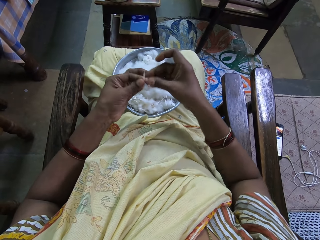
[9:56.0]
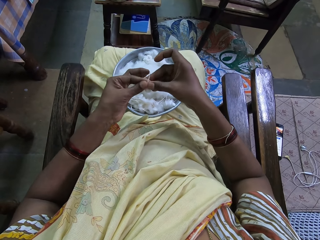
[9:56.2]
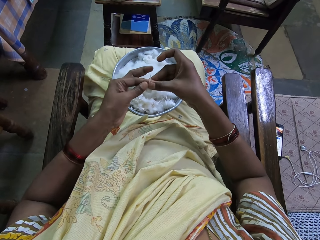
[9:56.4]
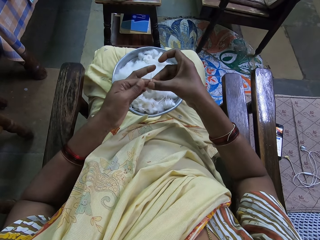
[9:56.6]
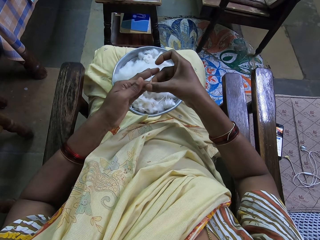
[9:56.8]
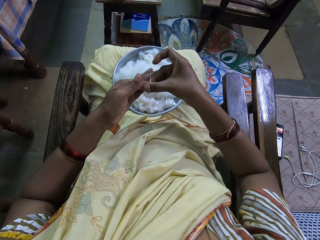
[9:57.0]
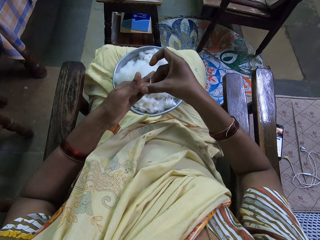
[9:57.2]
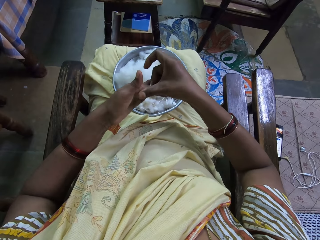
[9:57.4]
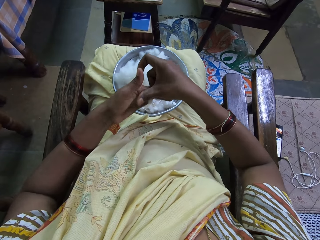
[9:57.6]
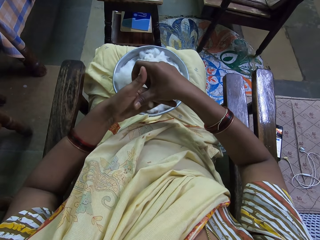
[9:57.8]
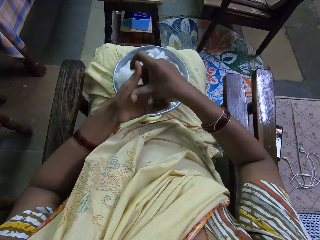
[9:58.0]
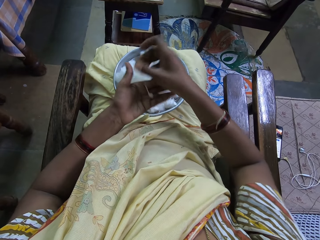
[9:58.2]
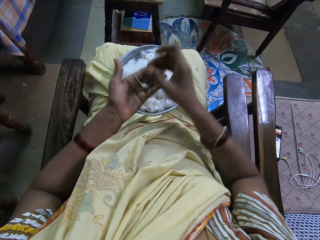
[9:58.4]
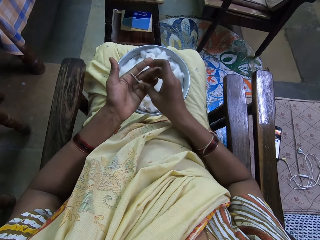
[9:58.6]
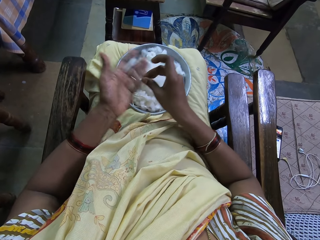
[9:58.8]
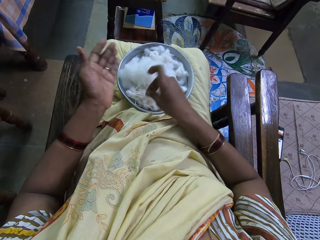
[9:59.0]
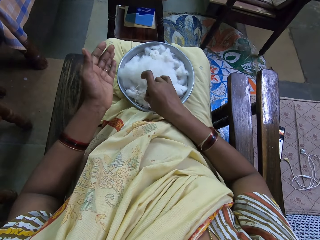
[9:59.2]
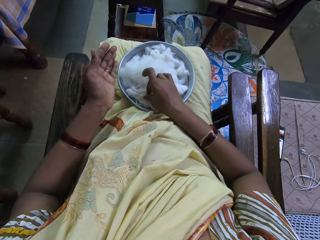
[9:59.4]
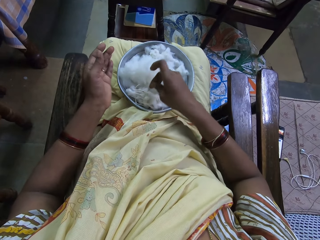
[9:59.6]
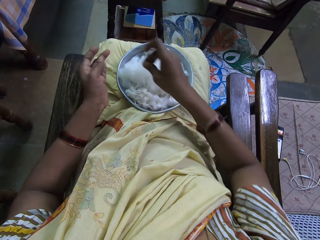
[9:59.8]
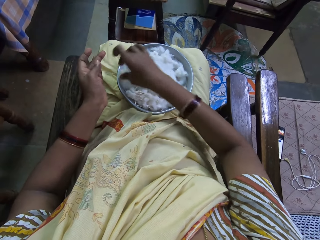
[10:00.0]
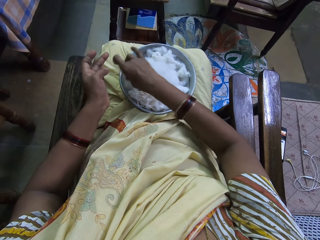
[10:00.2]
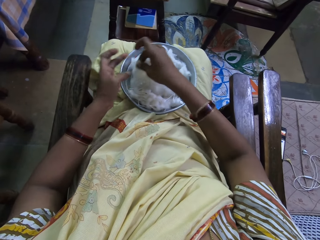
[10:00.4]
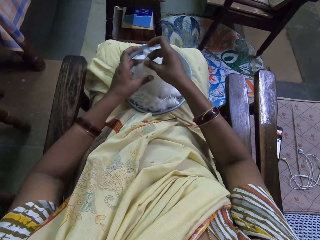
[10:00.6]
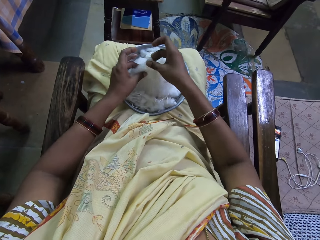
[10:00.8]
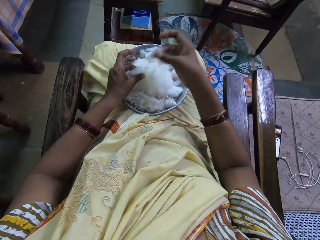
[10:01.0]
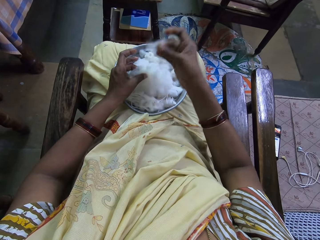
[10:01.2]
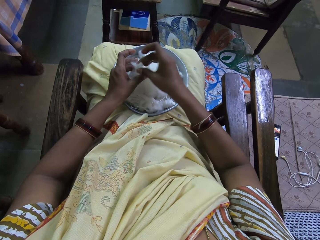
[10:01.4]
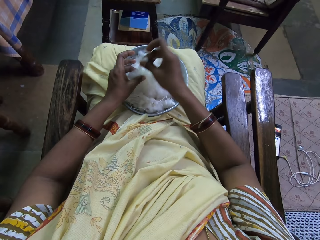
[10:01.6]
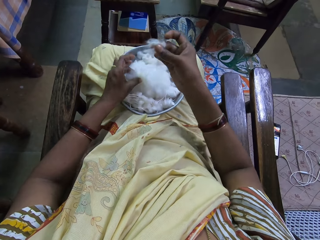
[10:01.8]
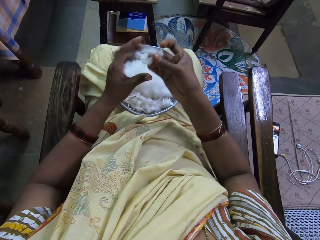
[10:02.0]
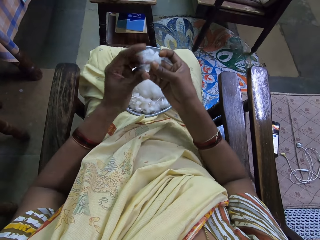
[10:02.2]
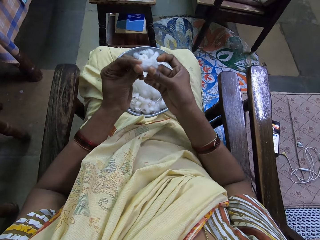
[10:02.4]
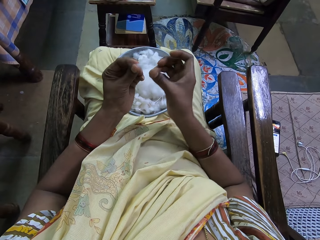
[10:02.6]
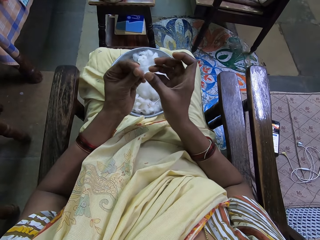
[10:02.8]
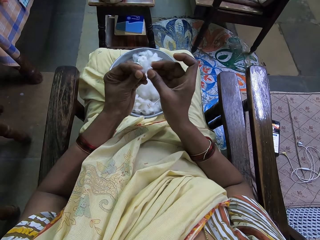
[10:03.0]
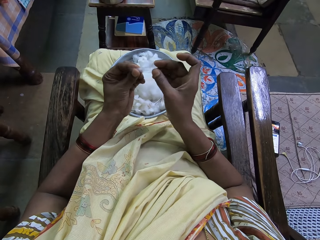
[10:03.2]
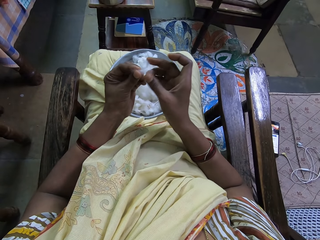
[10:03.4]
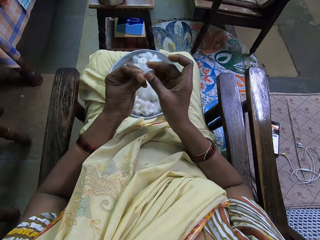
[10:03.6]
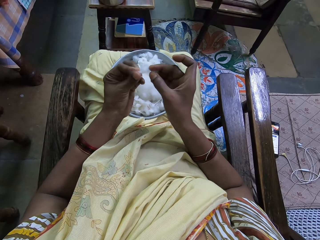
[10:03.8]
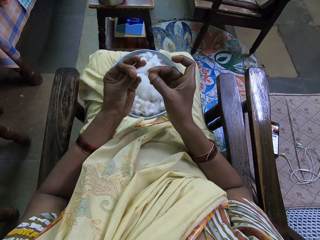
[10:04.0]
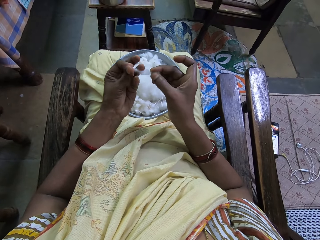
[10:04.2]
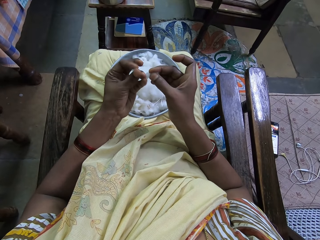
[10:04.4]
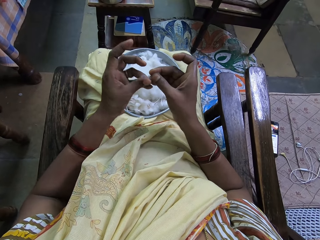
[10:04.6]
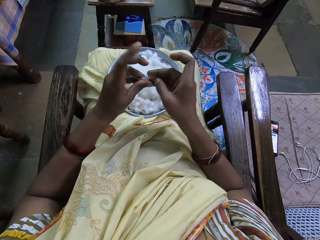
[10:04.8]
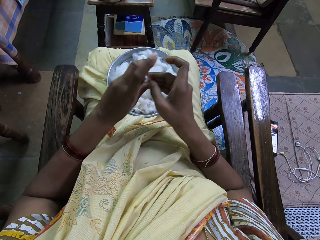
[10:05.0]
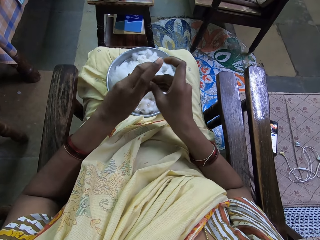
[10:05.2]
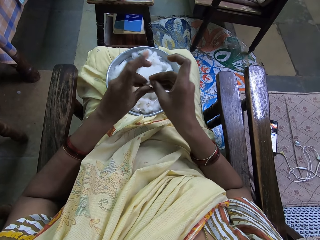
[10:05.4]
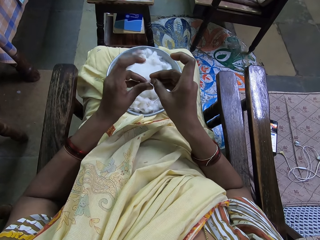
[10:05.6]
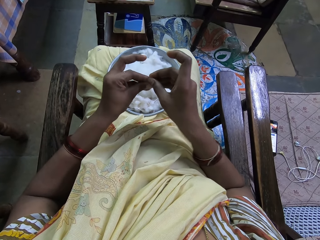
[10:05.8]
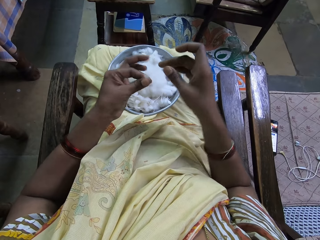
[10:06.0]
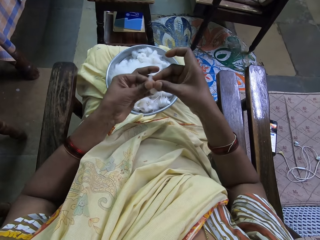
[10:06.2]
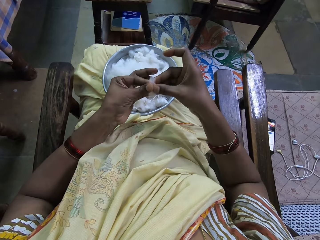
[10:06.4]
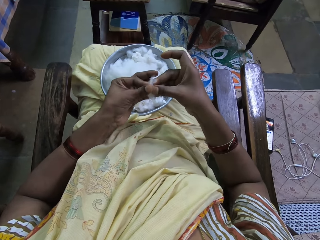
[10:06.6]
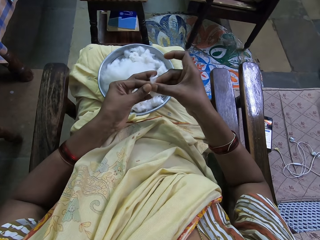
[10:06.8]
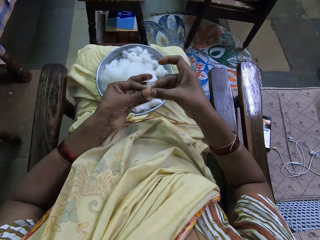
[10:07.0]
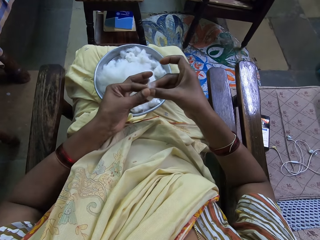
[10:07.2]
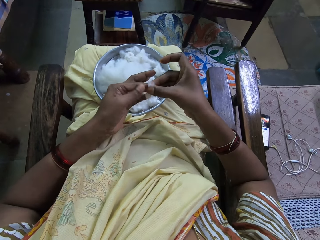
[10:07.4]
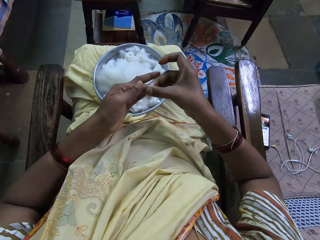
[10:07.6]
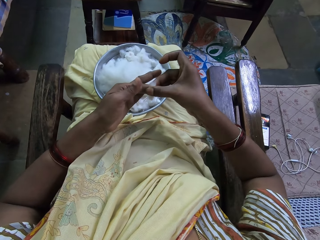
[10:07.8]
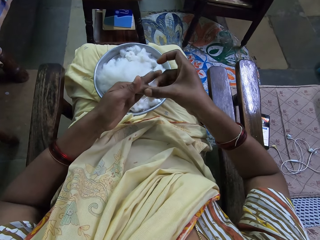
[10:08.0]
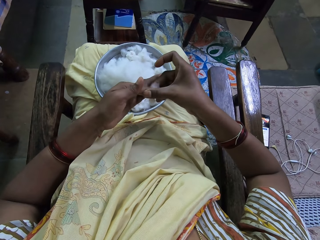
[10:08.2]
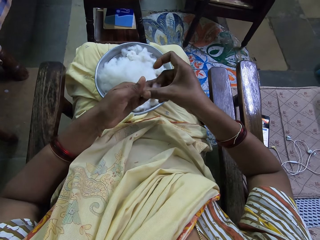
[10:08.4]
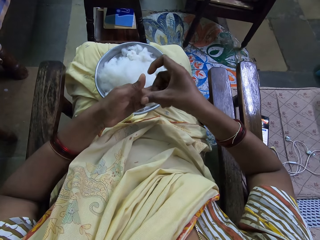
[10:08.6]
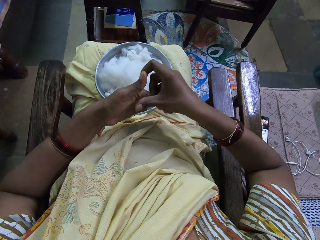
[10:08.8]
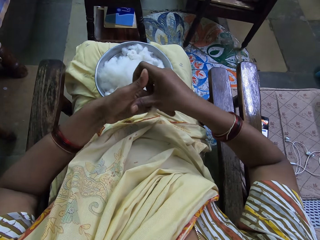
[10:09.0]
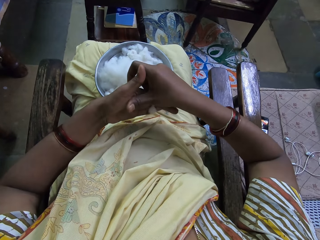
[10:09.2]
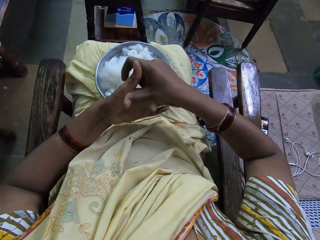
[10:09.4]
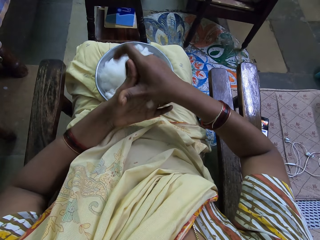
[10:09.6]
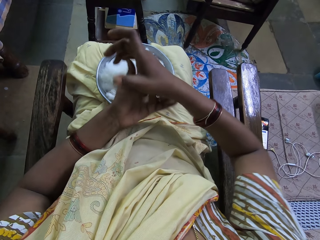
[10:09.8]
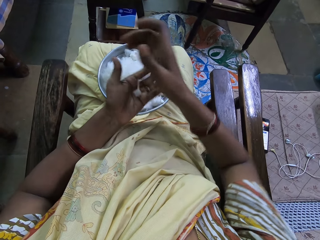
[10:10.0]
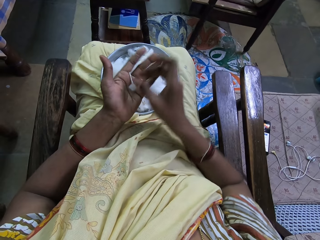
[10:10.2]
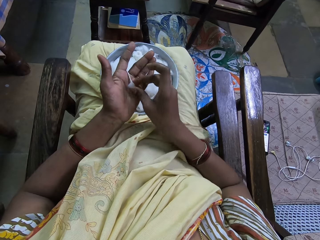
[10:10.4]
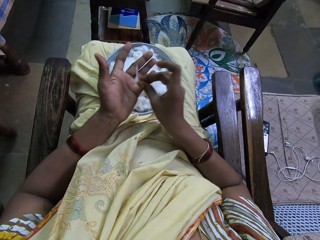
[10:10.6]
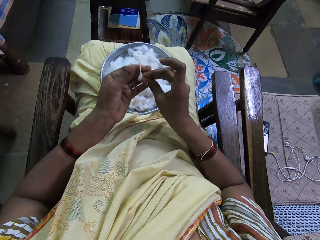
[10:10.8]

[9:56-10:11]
The camera wearer places the cotton in the tray. They cut the cotton. They pick the cotton. They fold the cotton. They roll the cotton. They twist the cotton.

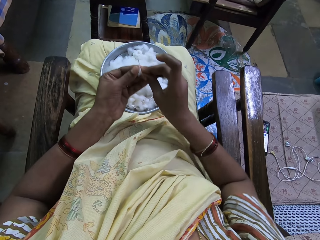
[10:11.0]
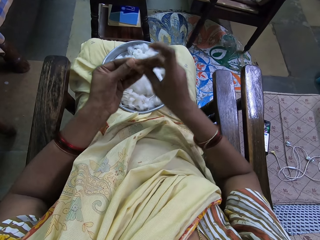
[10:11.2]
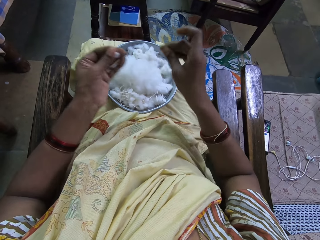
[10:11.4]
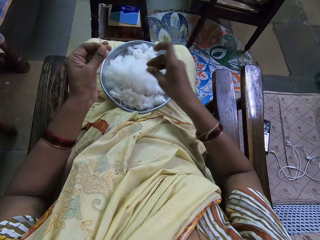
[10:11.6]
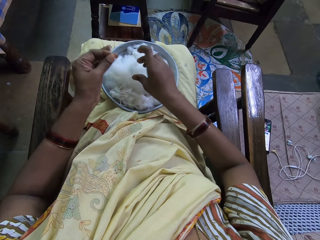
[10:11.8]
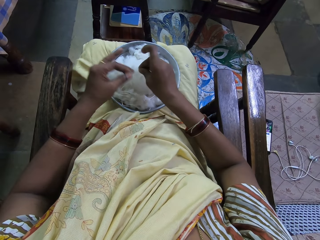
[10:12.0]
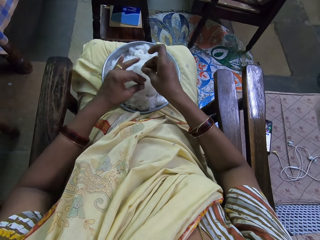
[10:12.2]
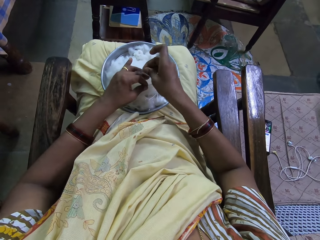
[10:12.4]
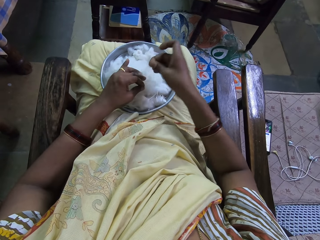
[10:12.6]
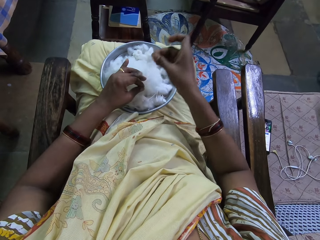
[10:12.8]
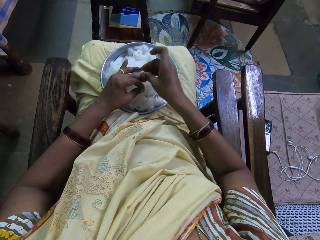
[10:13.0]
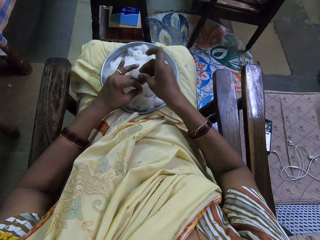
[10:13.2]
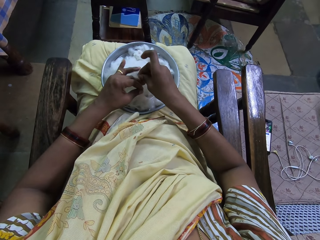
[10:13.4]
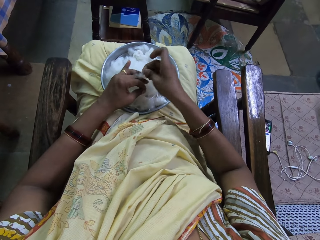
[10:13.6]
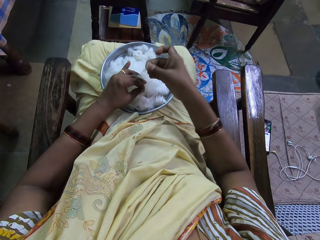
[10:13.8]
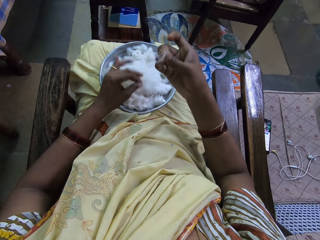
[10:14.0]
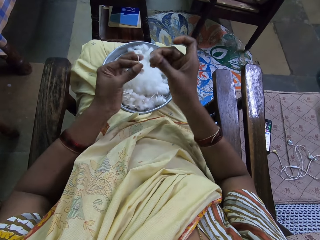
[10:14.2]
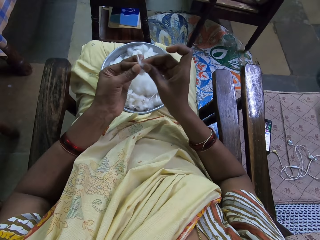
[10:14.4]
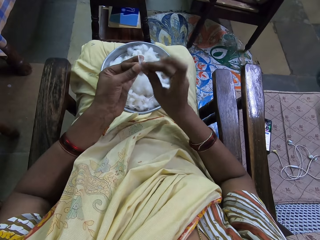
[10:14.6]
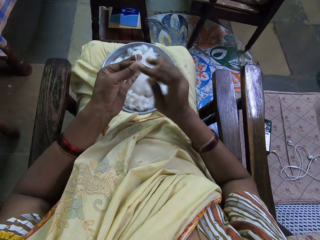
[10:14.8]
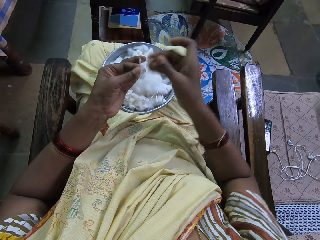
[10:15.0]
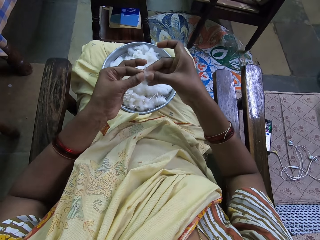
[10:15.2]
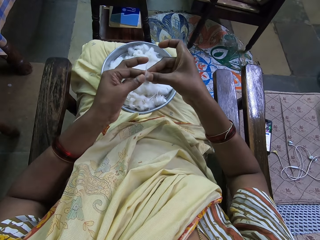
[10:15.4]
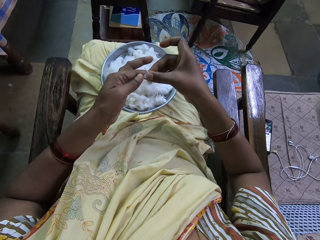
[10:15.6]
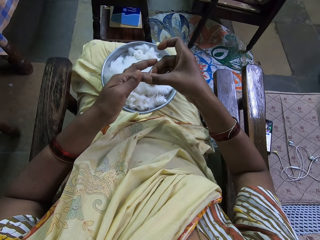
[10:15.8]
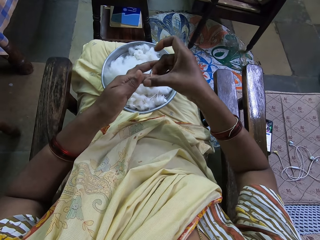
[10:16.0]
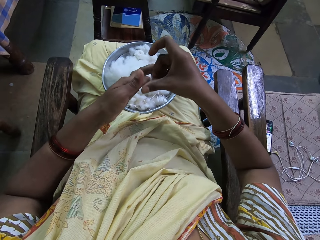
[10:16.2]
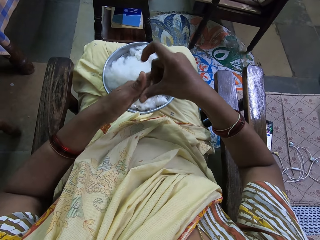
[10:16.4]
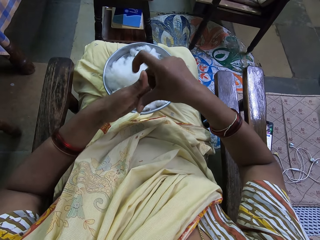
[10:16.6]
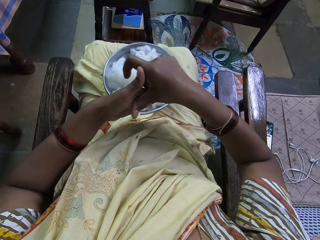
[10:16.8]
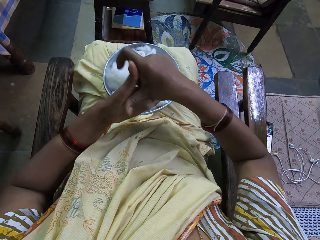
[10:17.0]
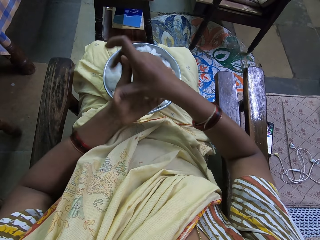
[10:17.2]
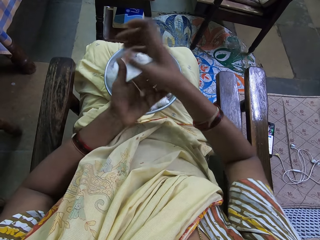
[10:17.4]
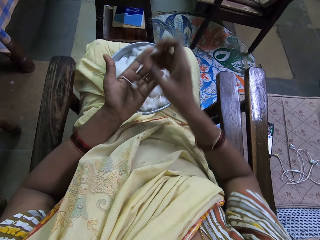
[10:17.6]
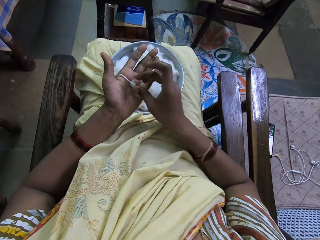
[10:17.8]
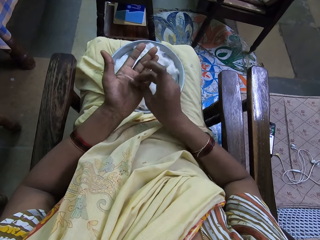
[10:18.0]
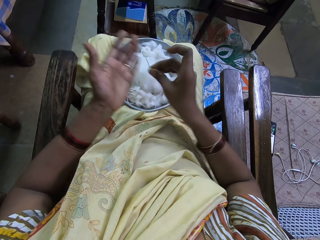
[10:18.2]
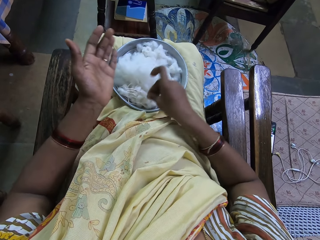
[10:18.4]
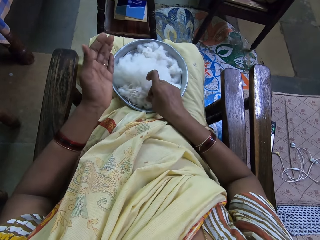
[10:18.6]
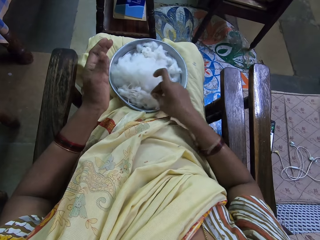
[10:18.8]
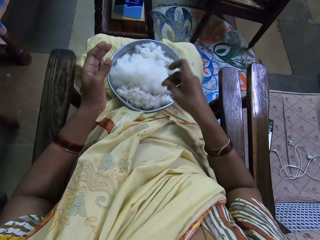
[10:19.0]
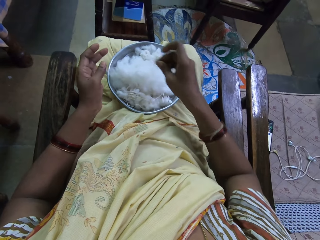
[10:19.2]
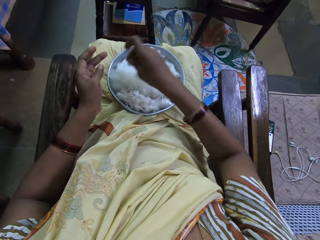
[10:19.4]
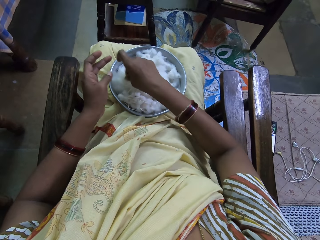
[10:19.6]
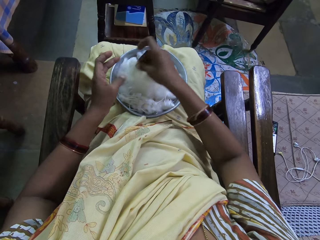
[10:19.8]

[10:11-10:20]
The camera wearer cuts the cotton and picks the cotton. They join the cotton. They roll the cotton. They twist the cotton. They place the cotton in the tray.
